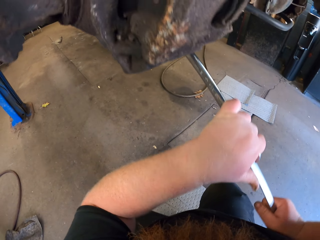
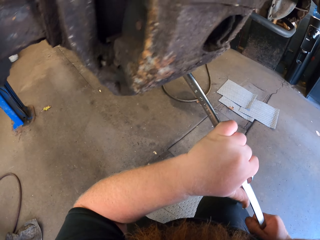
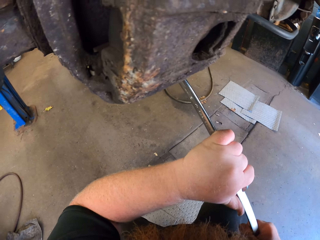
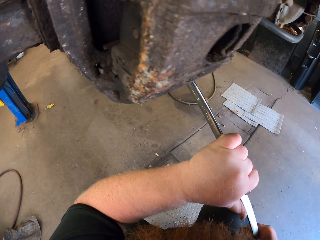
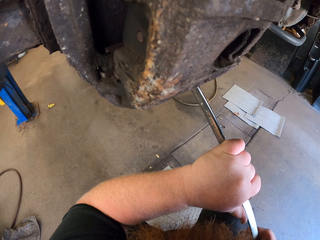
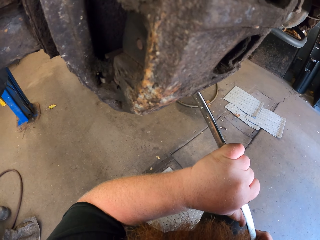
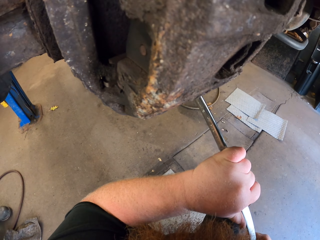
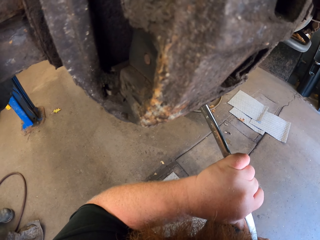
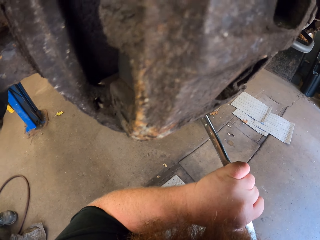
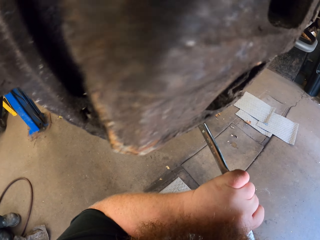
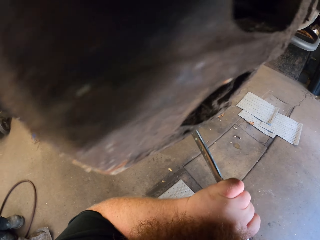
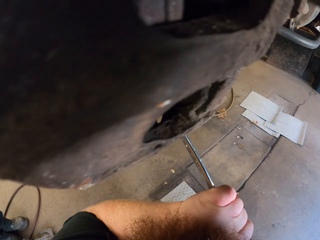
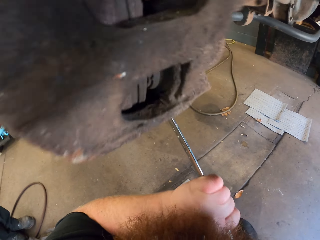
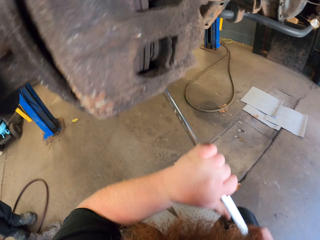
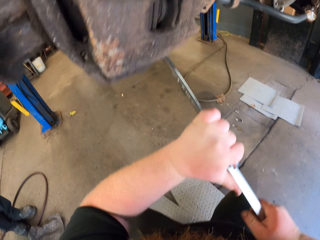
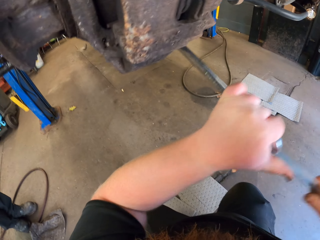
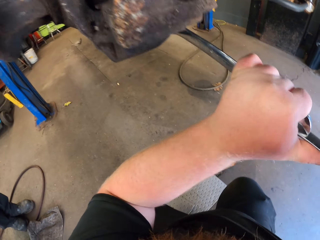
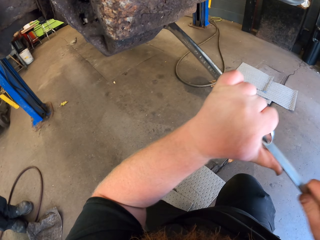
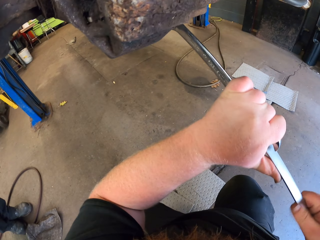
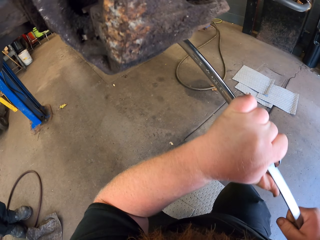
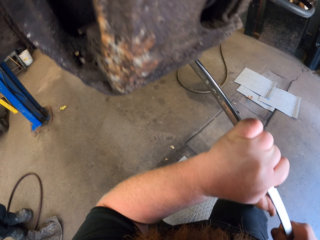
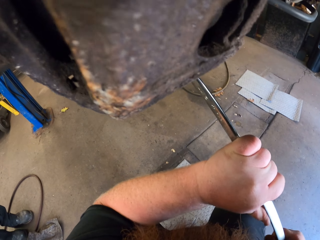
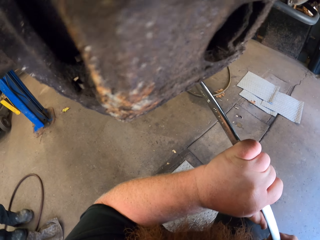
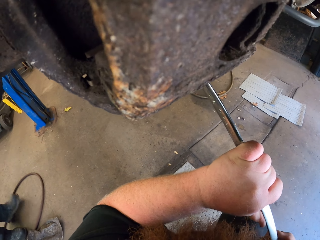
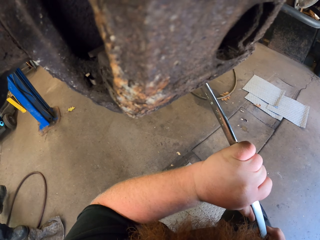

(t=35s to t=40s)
The camera wearer pulls down the spanner. They pull down the spanner again.

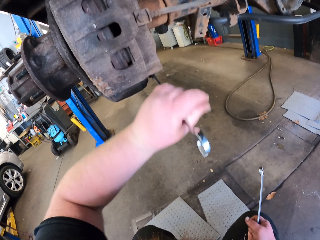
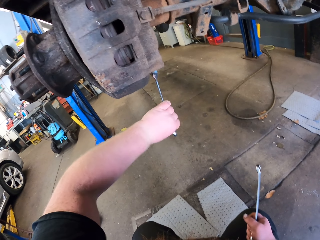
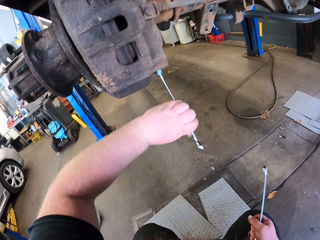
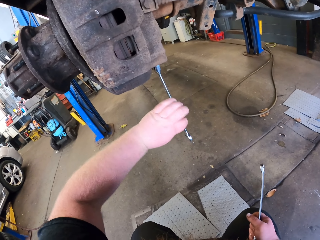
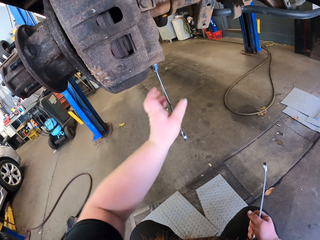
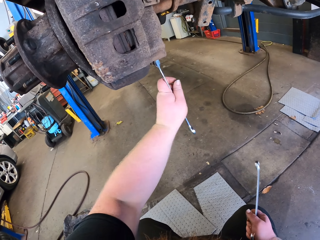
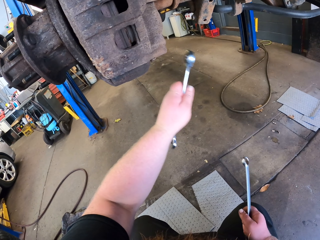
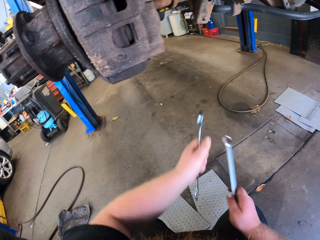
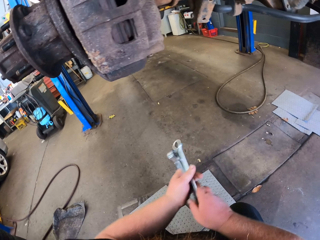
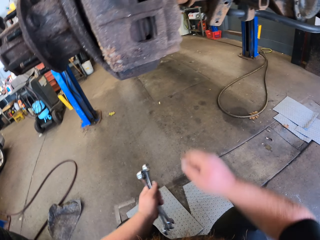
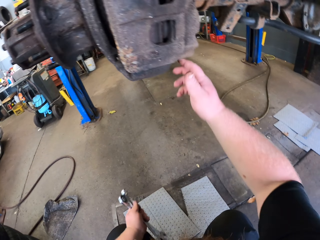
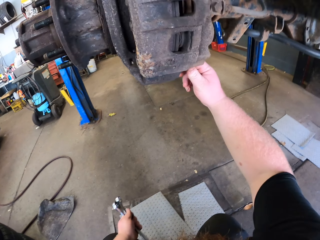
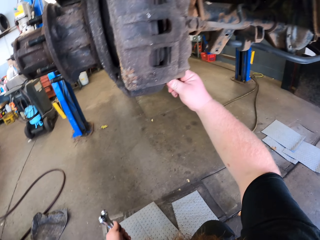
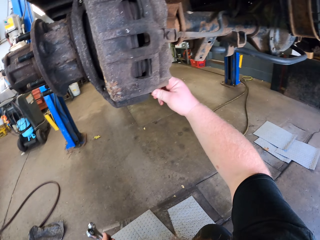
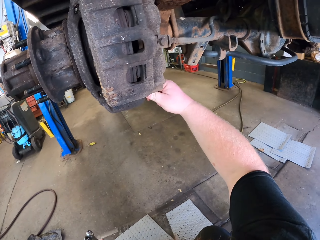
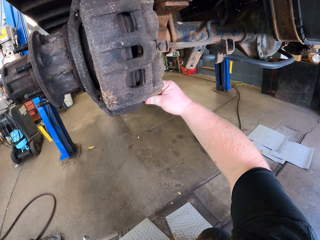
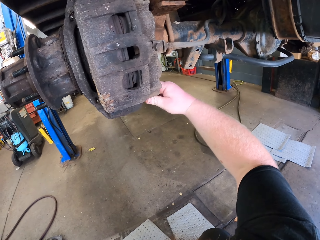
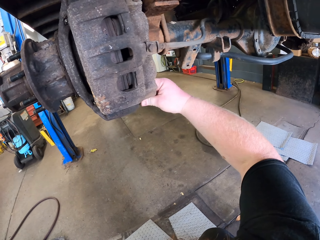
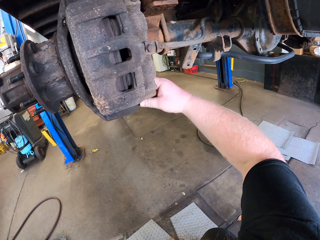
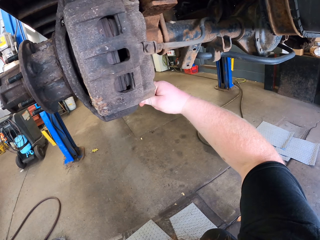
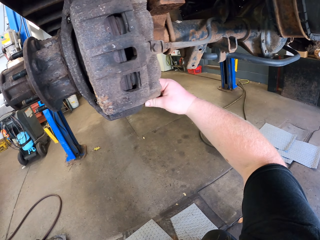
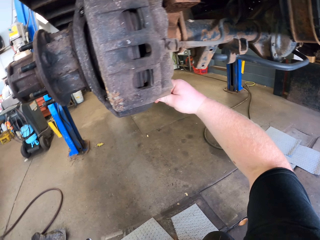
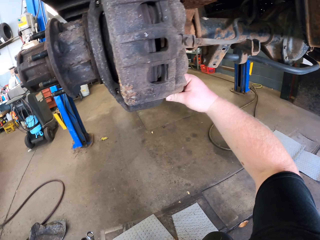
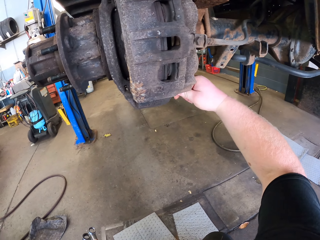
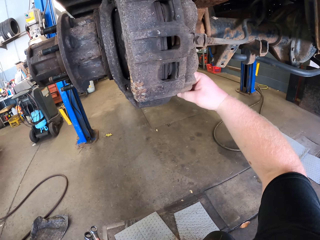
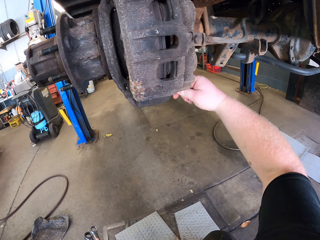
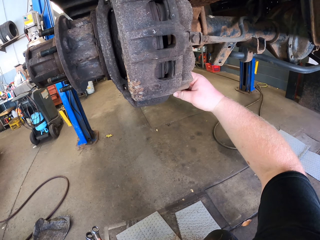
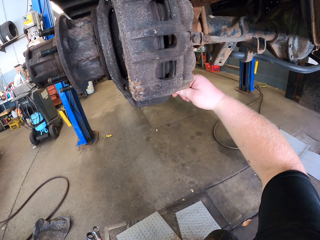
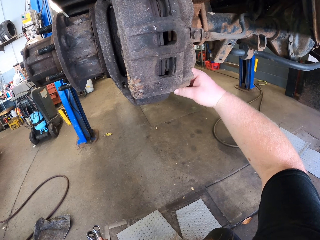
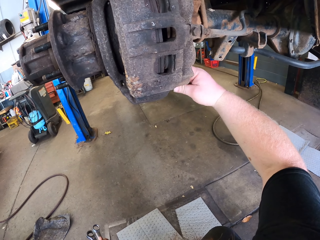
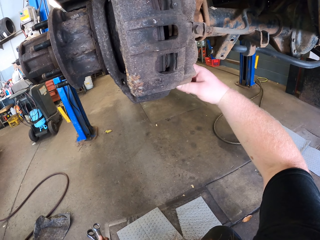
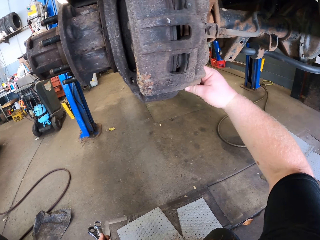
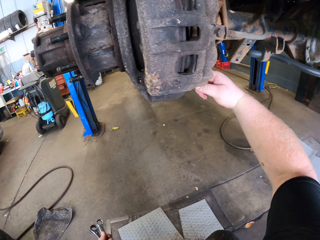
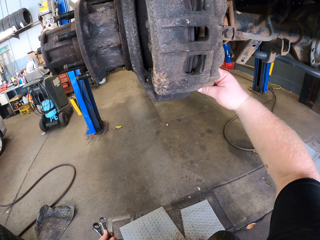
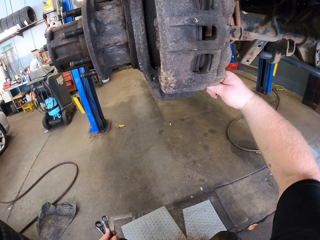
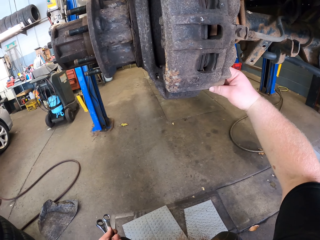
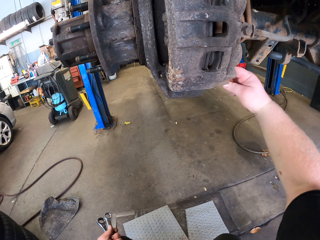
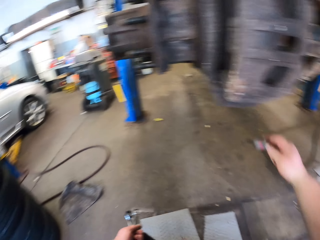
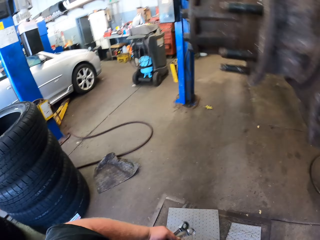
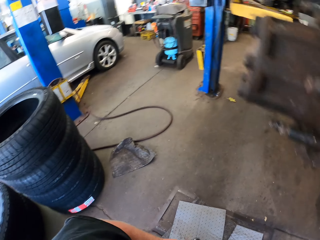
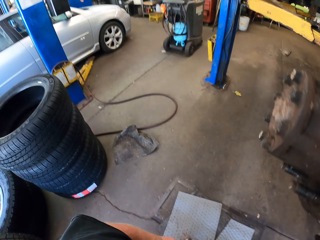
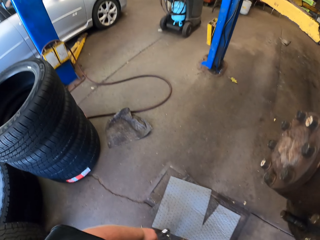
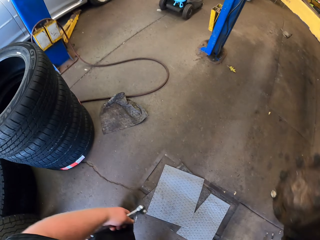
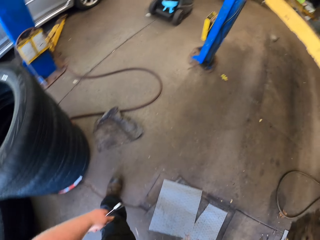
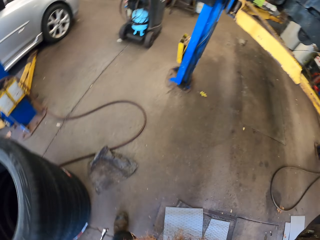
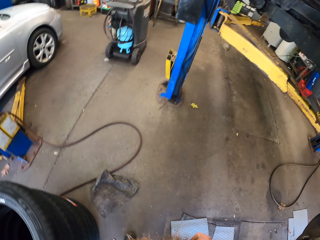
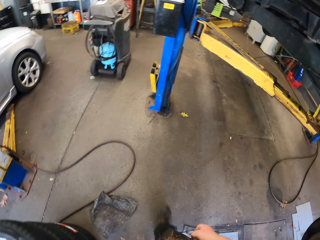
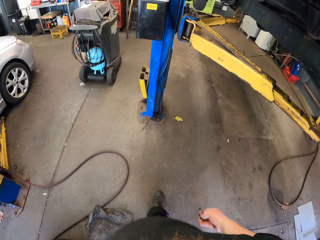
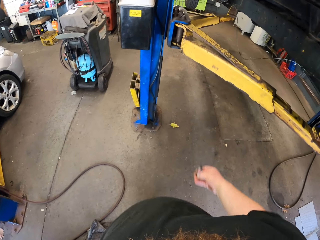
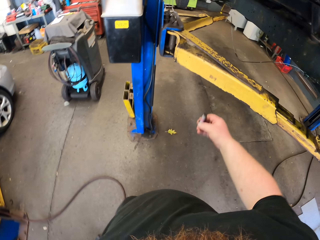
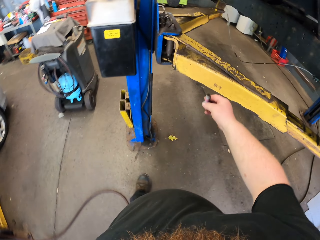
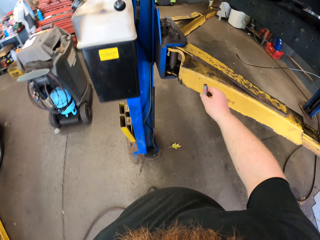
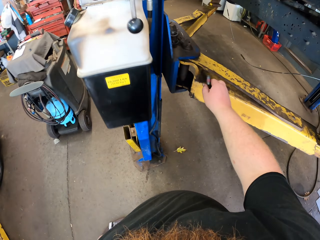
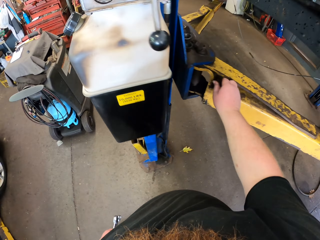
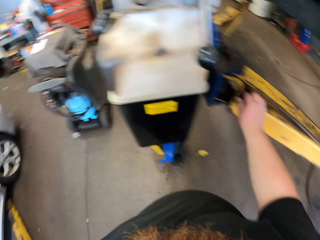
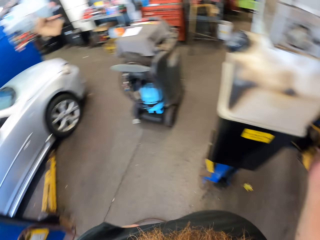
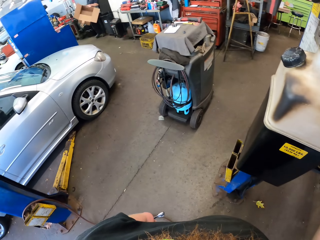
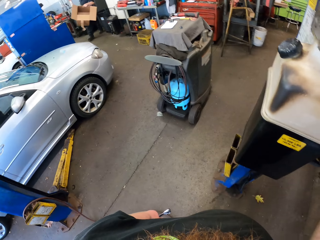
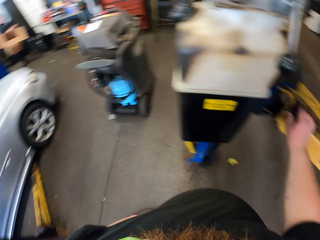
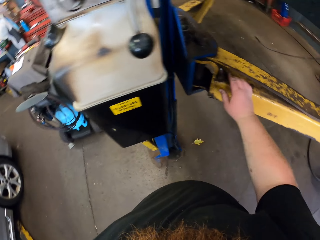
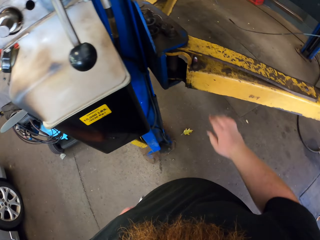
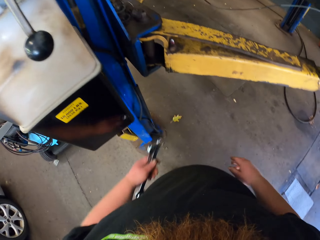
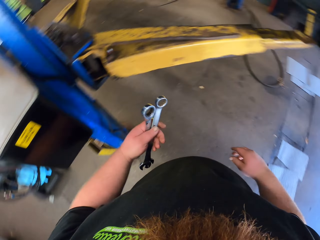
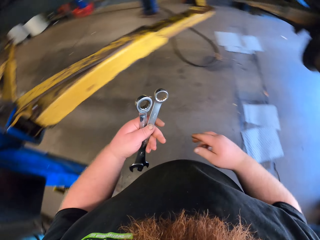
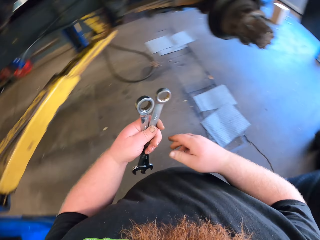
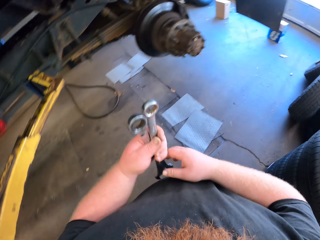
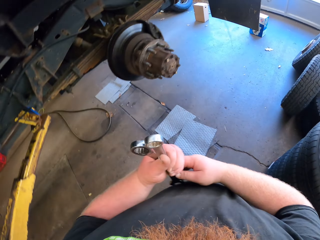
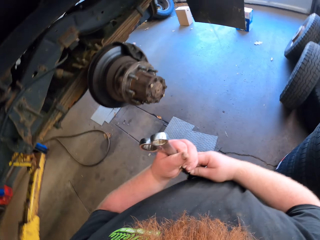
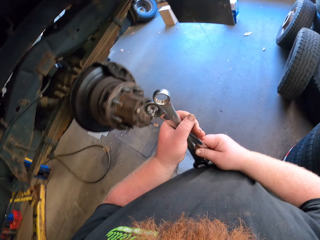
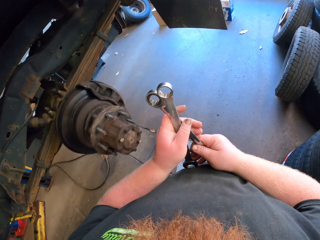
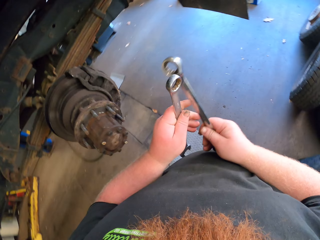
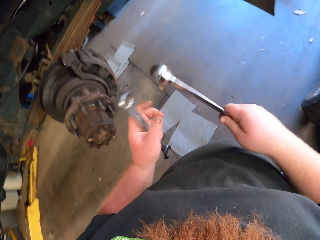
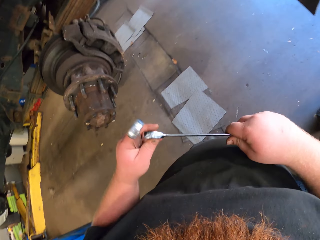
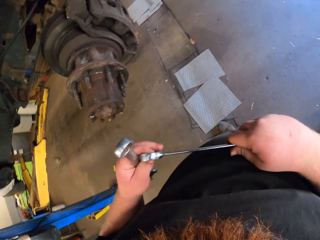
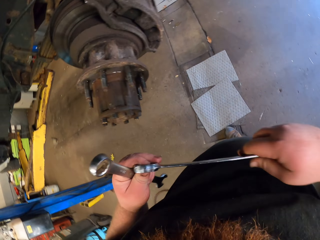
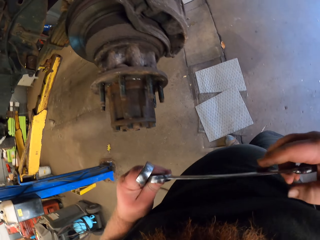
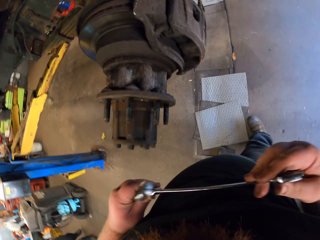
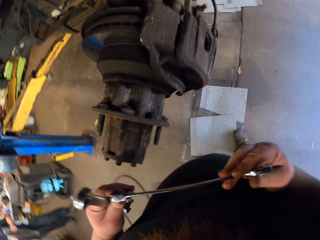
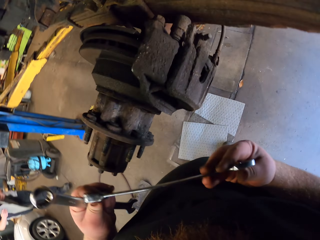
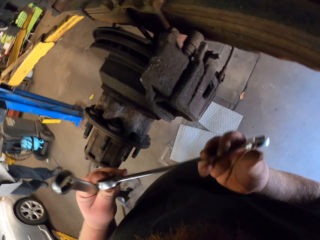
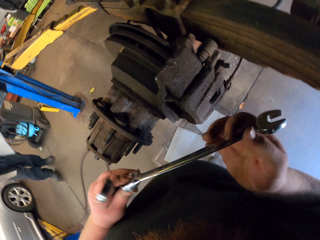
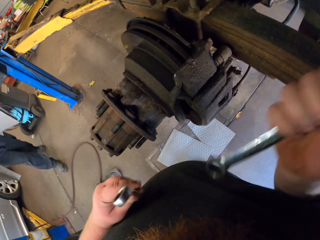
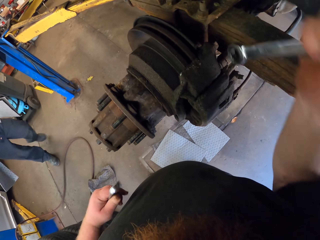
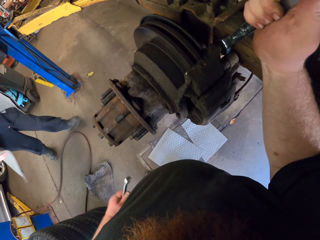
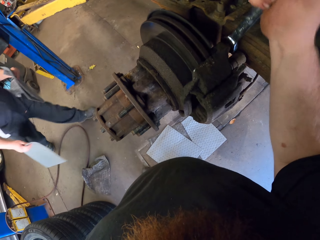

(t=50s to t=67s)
The camera wearer removes the spanner from the bolt nut. They use the right hand to open the bolt nut. They rotate the nut with the right hand. They get up. They walk around the garage. They put down the bolt nut. They turn back. They walk around. They hold the spanner.
